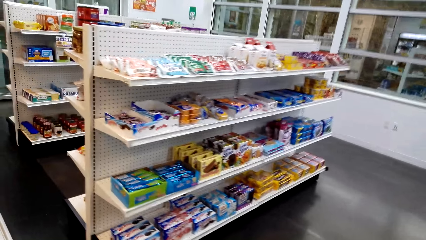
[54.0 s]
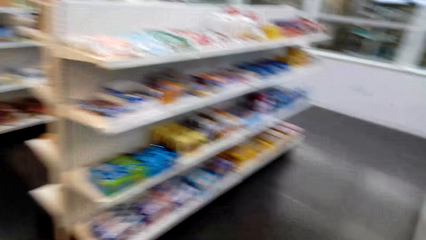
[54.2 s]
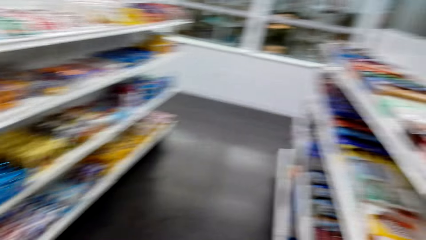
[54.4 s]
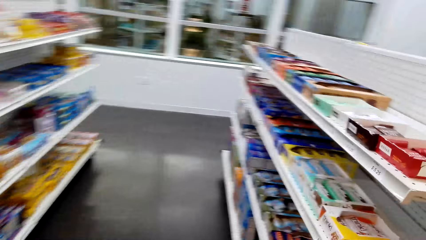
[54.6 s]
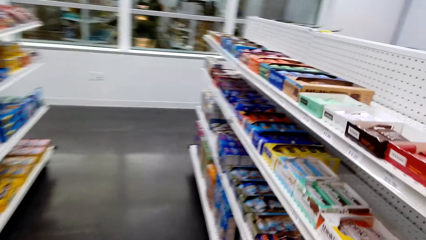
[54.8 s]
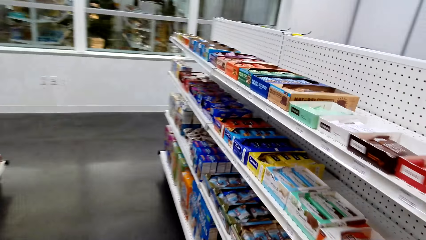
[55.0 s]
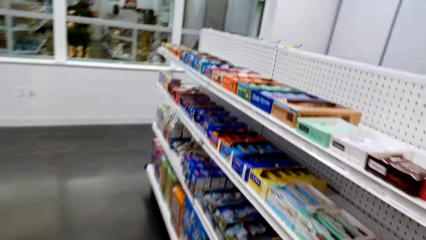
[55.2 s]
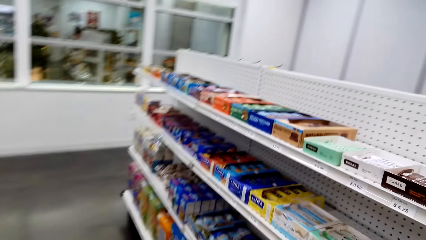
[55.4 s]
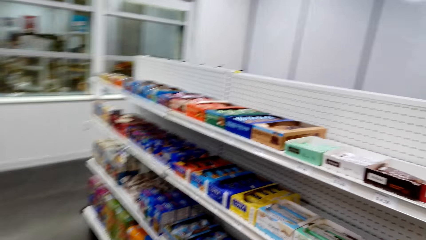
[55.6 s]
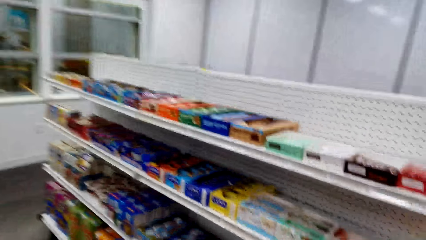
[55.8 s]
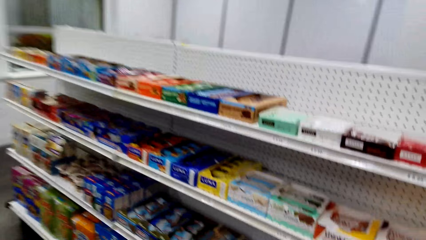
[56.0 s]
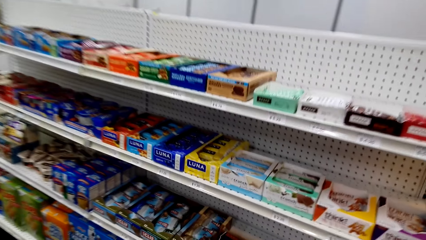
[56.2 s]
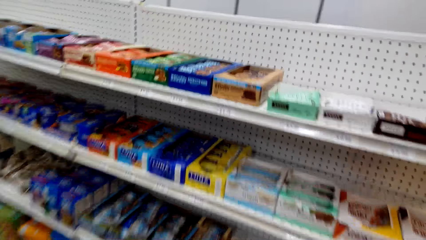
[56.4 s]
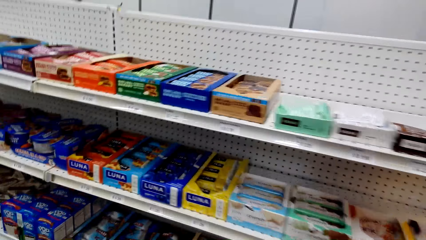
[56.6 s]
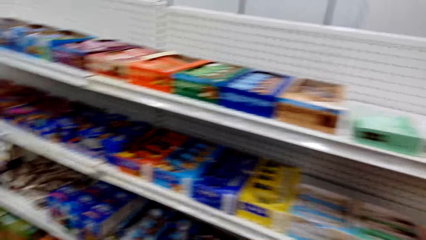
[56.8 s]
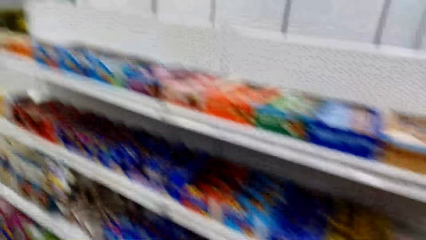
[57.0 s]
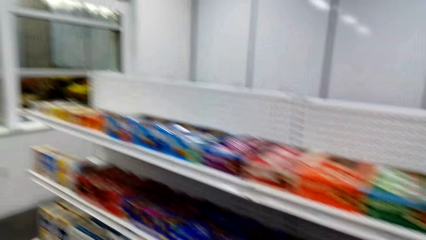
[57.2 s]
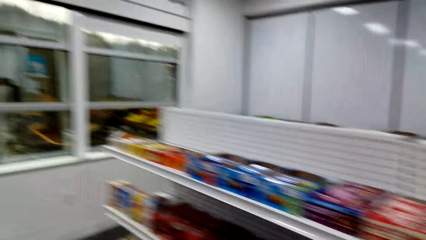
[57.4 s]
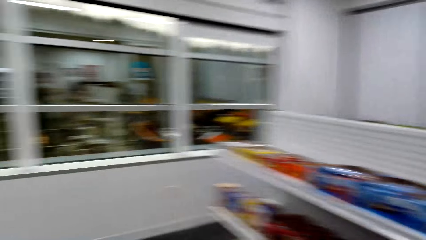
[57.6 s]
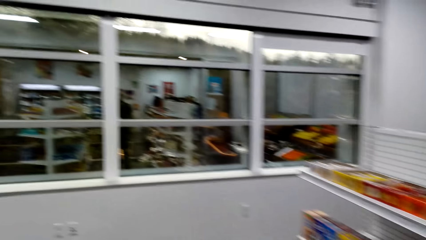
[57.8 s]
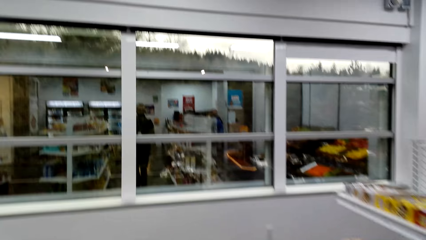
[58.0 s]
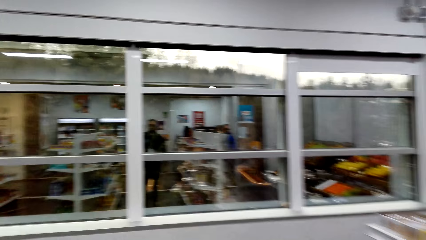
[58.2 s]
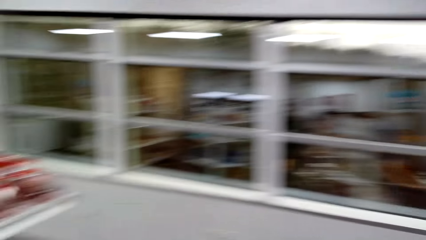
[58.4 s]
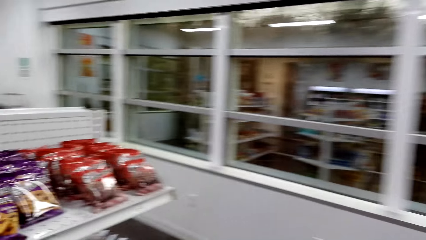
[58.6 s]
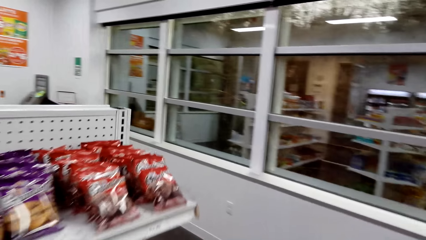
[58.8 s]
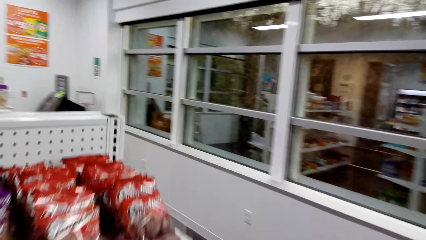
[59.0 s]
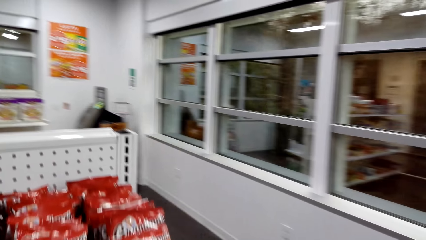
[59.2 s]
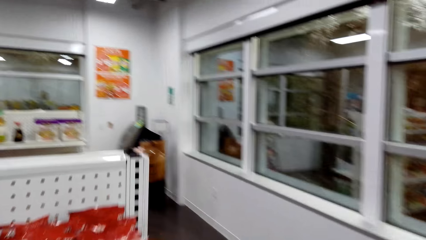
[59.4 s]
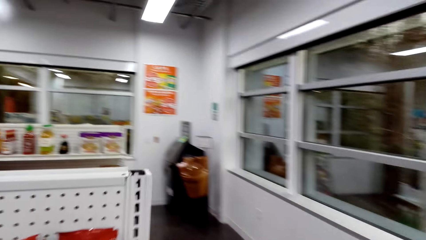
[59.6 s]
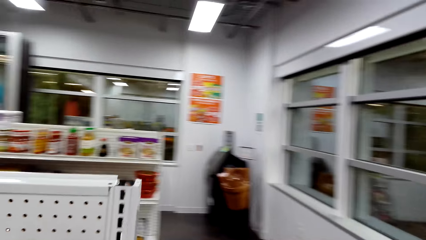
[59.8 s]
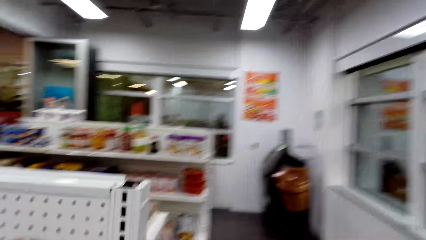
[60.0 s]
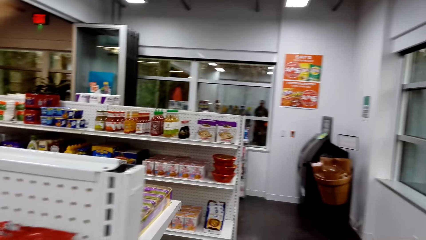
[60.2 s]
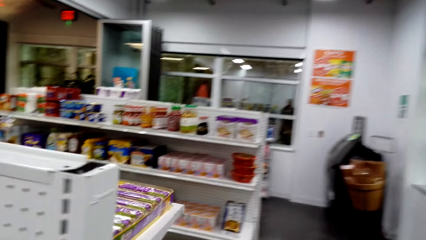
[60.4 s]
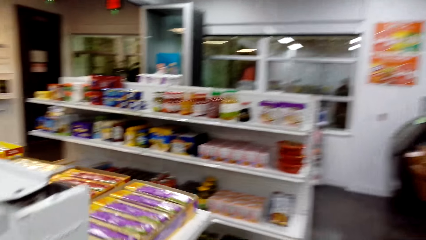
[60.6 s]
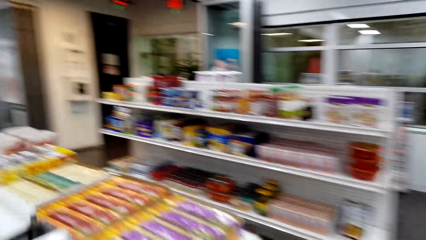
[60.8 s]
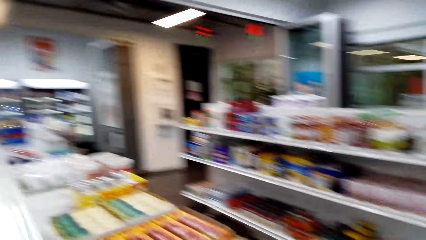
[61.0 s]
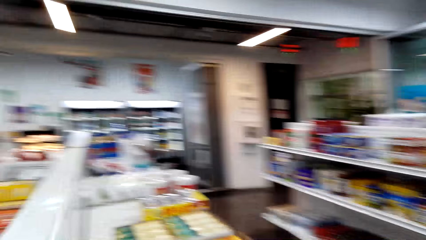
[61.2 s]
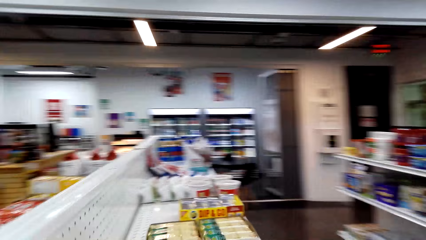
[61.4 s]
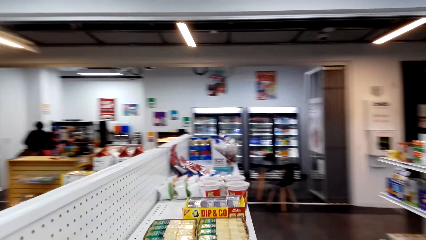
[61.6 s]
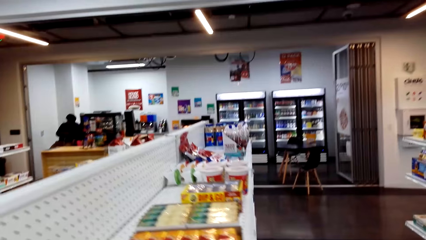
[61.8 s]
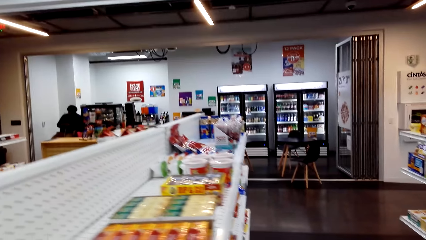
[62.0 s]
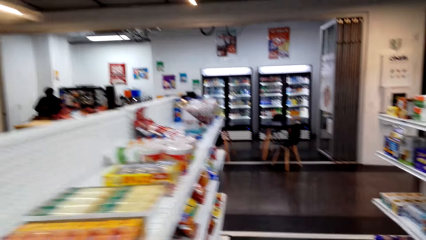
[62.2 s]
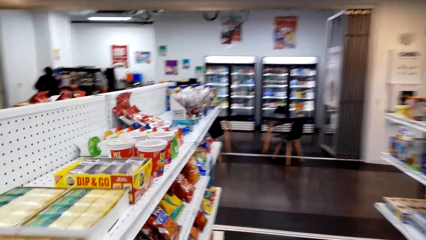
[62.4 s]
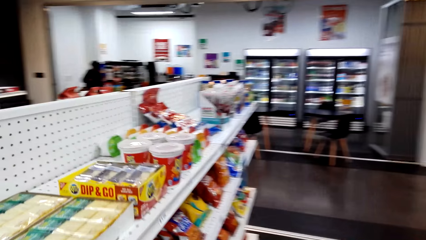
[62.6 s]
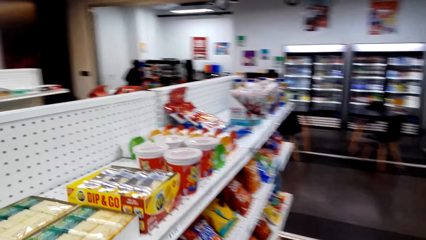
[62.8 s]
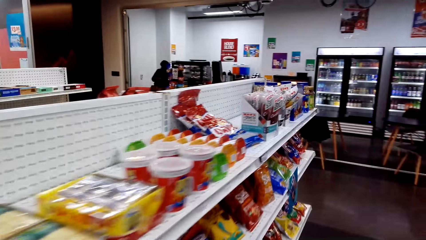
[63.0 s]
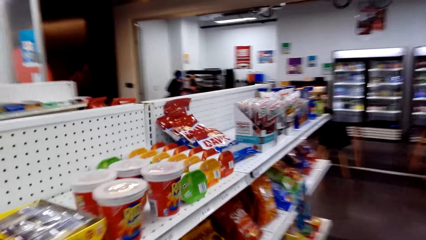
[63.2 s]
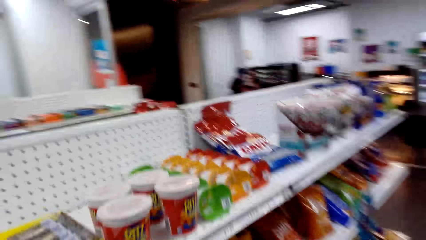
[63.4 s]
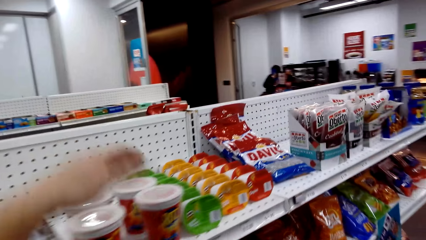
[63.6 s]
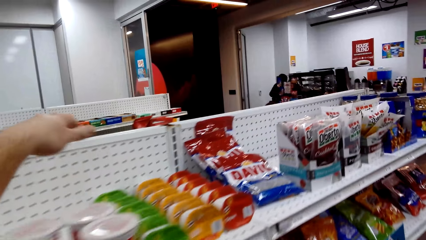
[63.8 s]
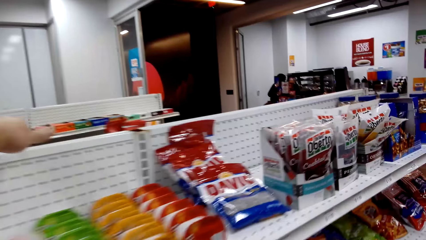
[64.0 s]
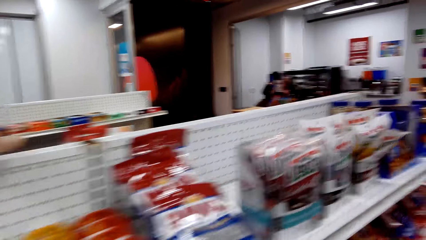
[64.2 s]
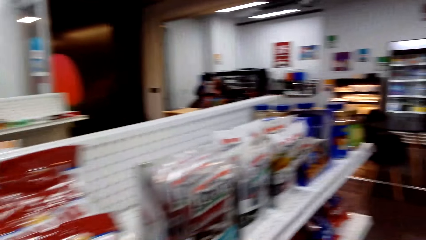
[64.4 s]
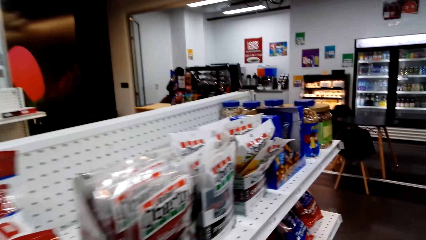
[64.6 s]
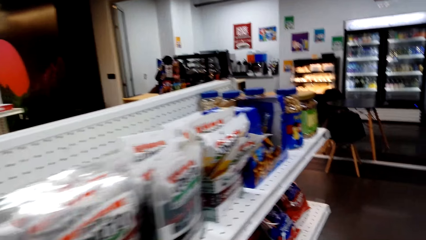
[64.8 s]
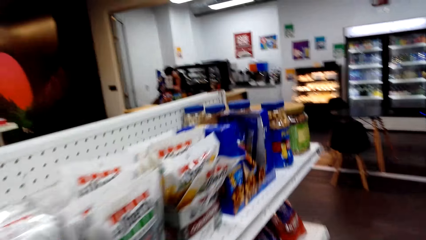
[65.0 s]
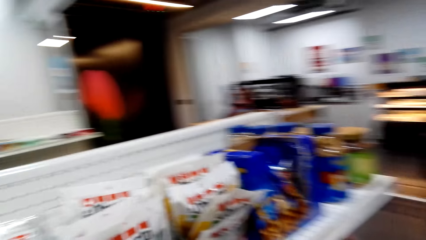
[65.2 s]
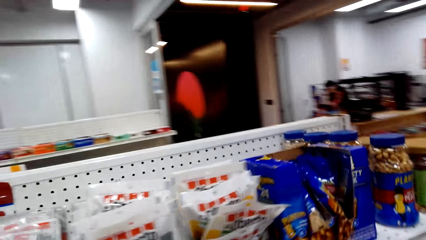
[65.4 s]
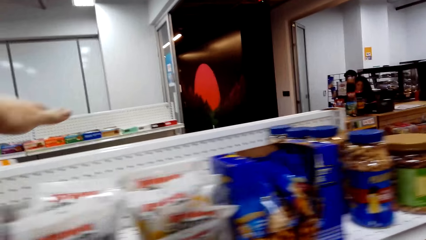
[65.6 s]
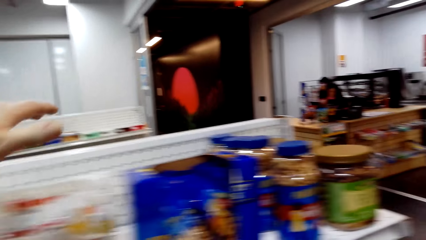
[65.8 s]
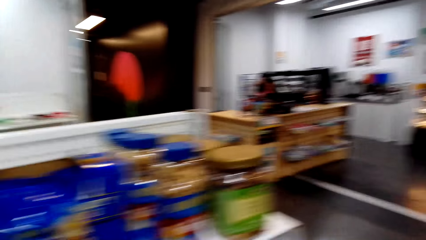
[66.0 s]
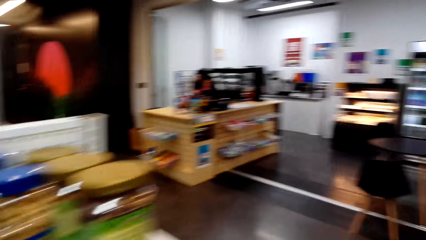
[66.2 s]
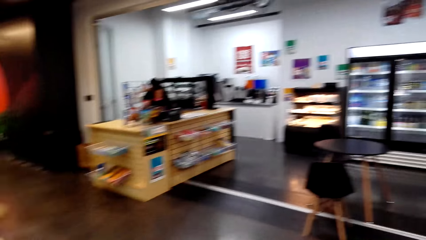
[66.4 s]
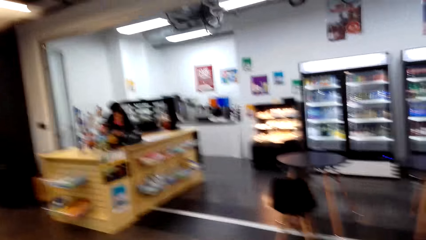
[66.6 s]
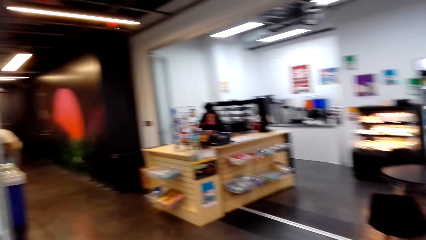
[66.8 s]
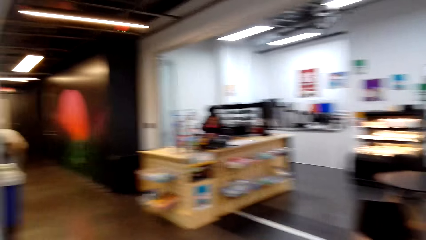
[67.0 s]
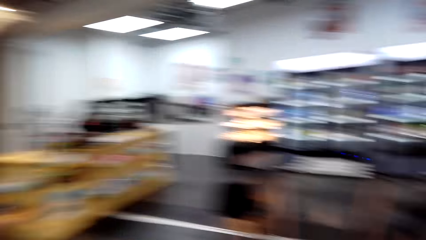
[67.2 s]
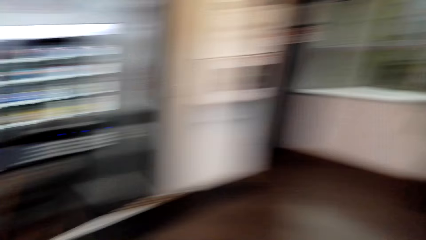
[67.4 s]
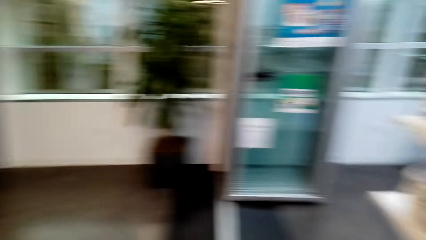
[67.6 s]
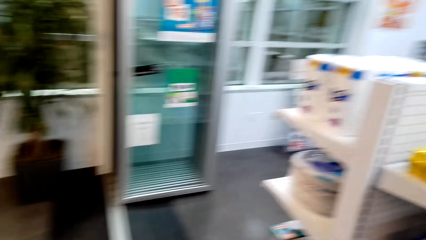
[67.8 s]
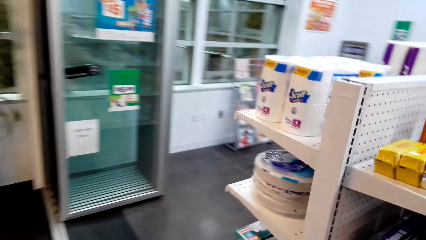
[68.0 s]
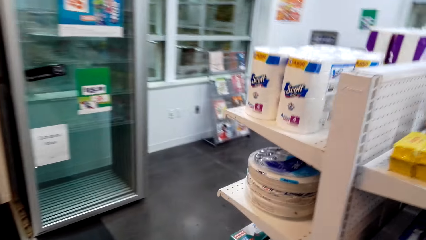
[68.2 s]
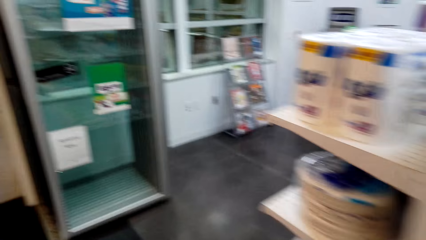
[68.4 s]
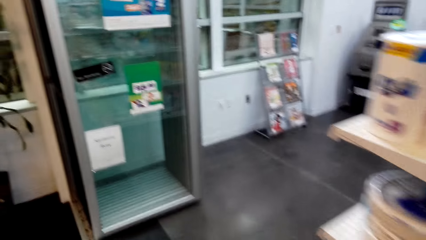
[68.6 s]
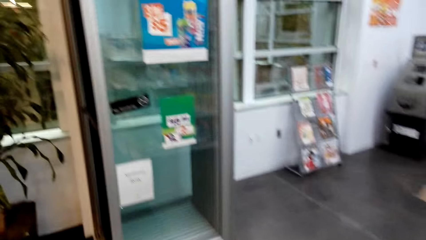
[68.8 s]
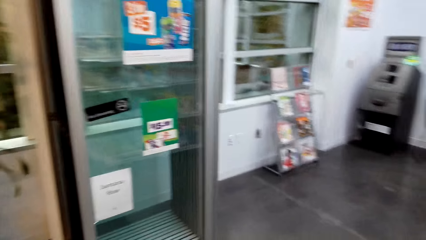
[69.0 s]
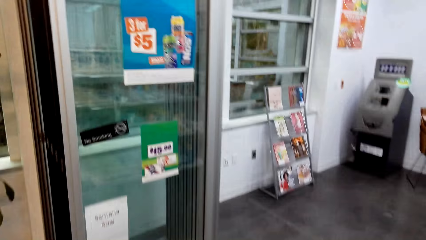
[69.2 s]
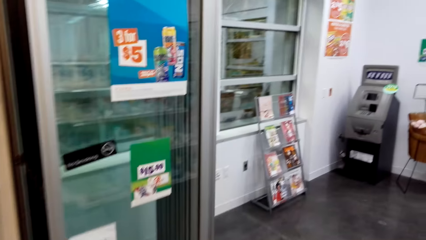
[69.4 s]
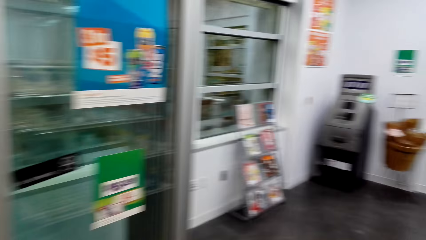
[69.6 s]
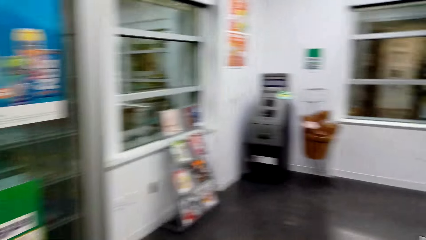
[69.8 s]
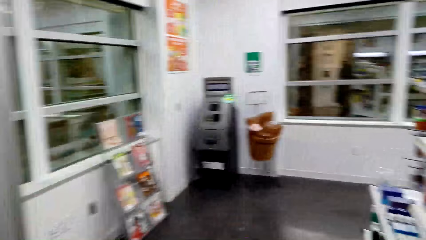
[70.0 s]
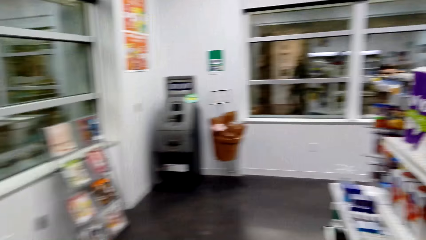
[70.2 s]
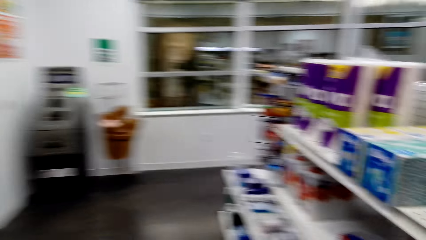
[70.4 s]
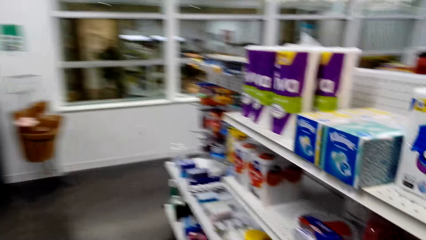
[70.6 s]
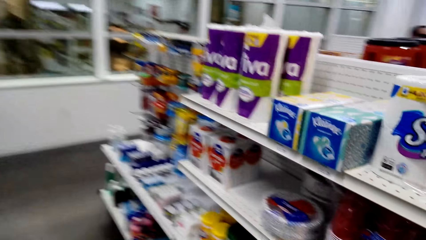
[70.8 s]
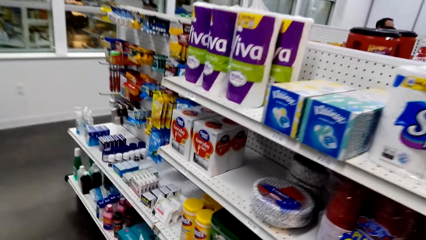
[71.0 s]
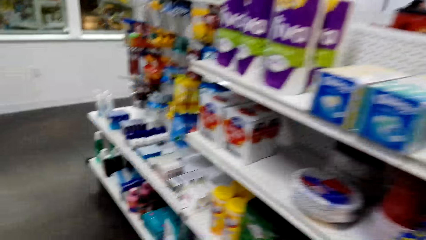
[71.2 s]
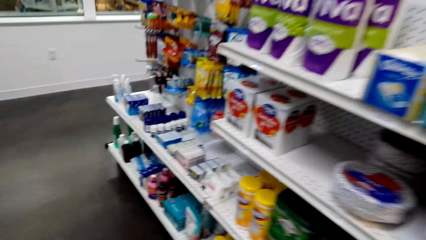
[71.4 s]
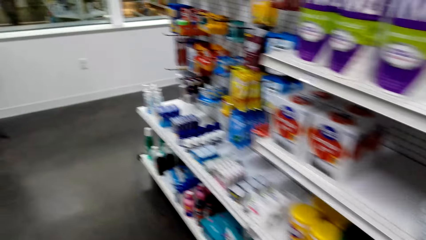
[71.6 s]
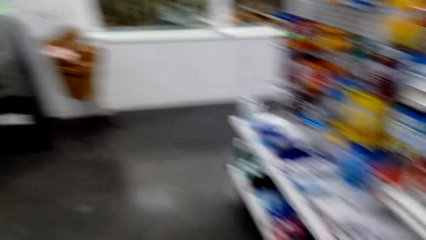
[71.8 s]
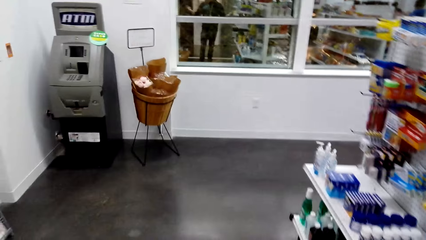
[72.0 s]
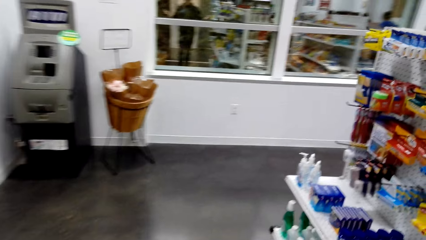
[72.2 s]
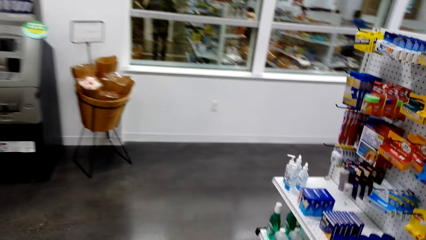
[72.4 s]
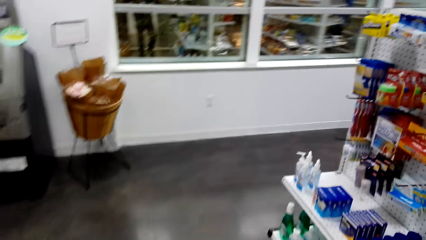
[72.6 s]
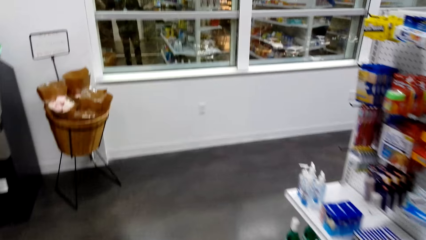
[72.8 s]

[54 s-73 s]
The camera wearer looks at the store shelves. They point at the other aisle.
